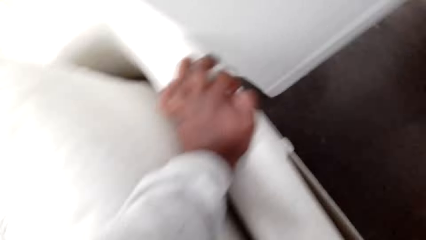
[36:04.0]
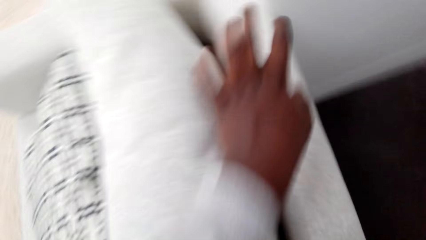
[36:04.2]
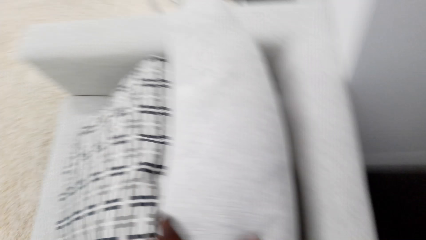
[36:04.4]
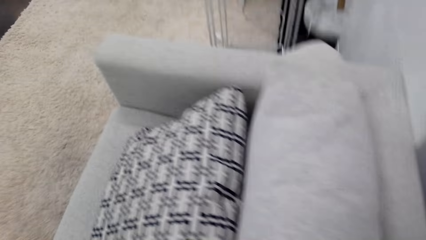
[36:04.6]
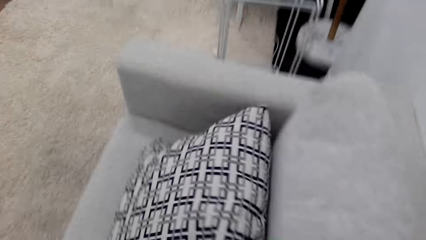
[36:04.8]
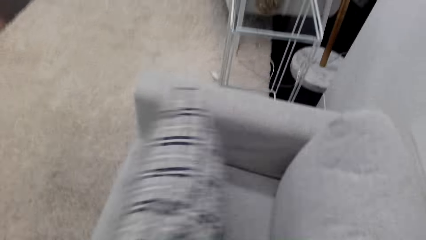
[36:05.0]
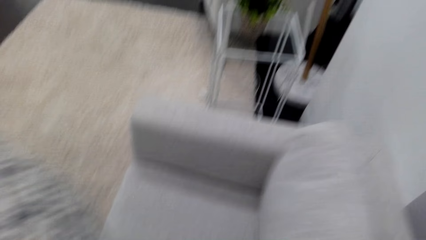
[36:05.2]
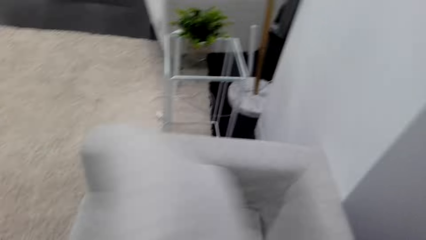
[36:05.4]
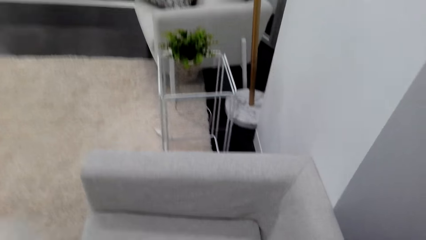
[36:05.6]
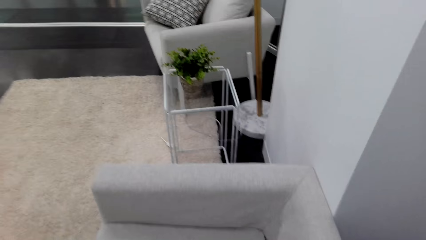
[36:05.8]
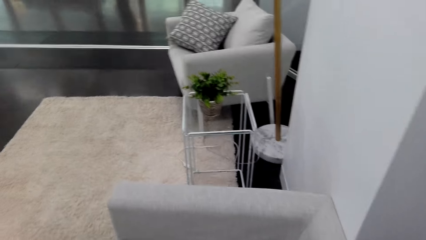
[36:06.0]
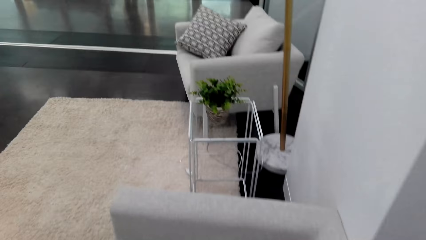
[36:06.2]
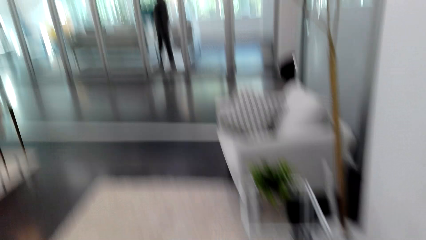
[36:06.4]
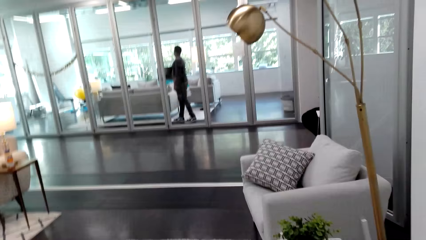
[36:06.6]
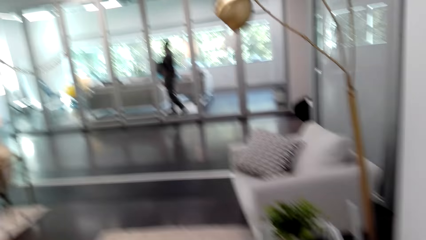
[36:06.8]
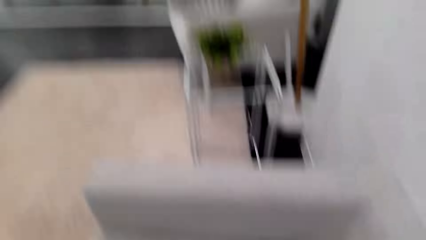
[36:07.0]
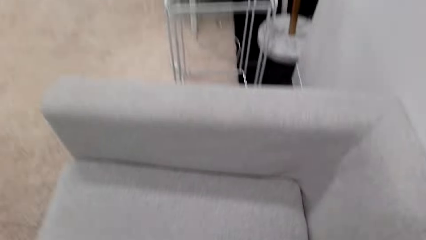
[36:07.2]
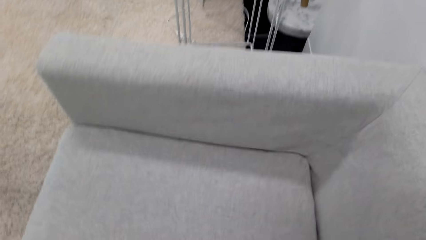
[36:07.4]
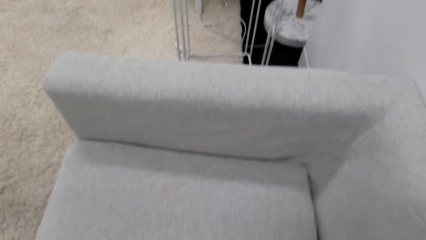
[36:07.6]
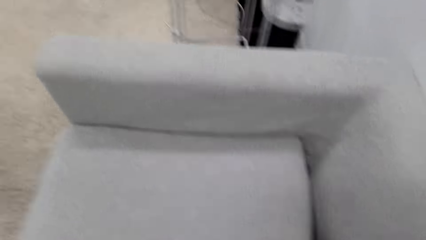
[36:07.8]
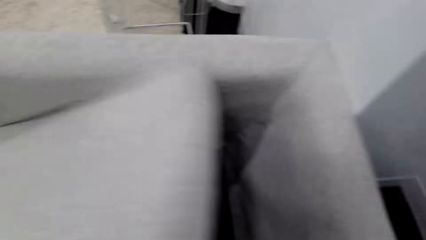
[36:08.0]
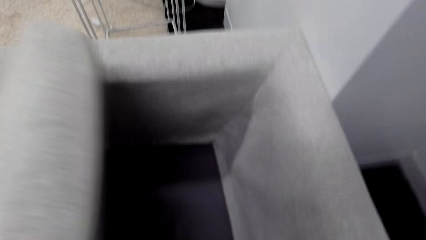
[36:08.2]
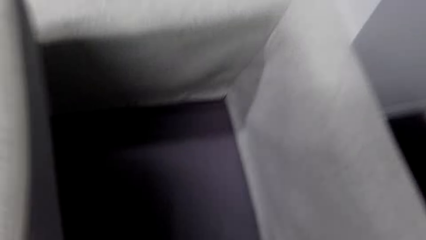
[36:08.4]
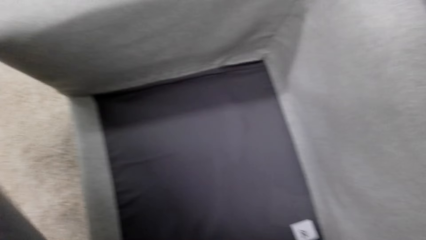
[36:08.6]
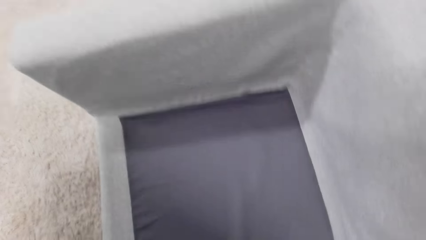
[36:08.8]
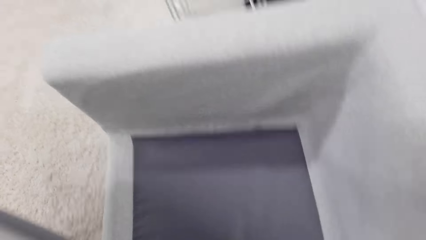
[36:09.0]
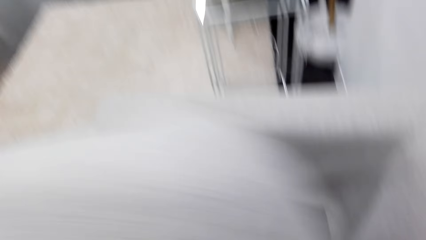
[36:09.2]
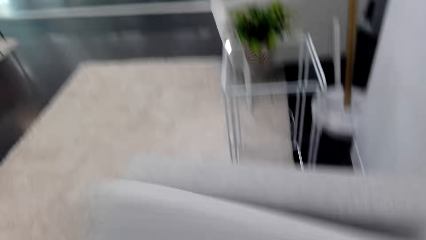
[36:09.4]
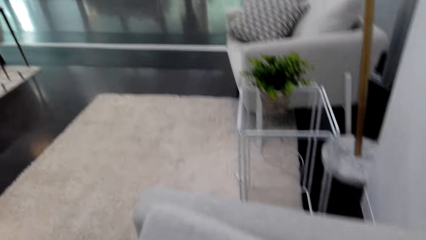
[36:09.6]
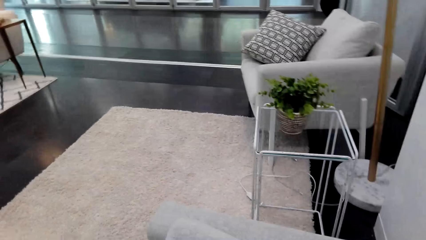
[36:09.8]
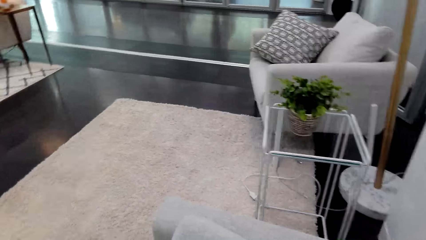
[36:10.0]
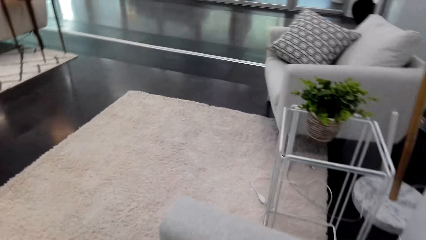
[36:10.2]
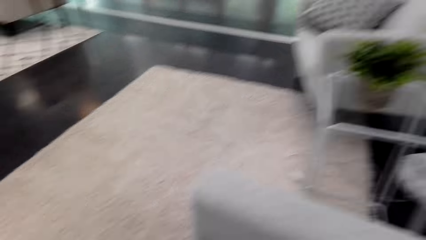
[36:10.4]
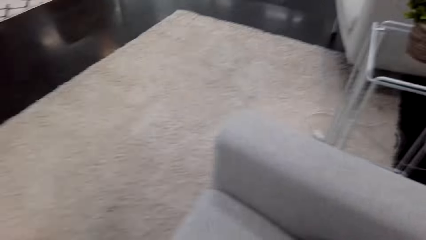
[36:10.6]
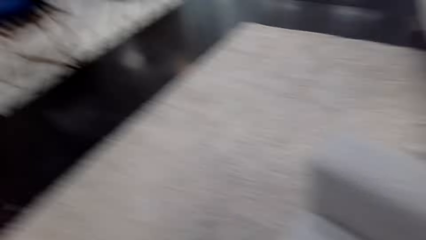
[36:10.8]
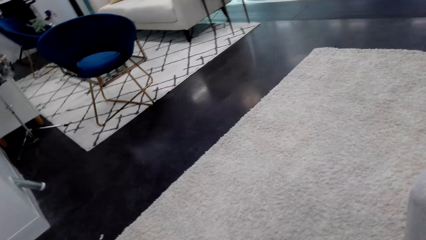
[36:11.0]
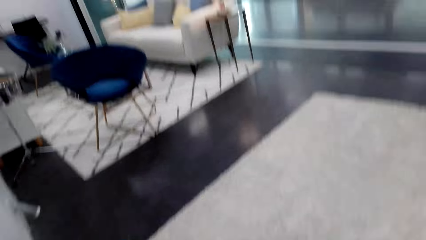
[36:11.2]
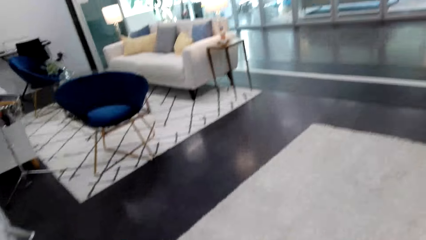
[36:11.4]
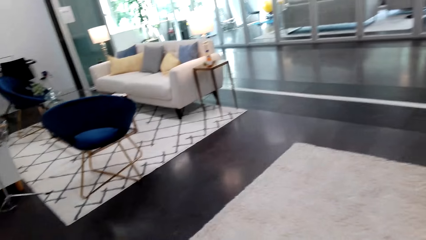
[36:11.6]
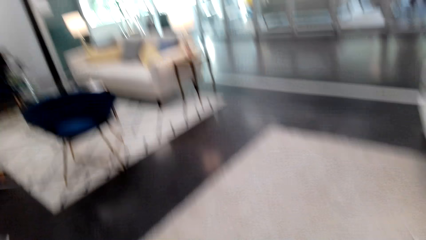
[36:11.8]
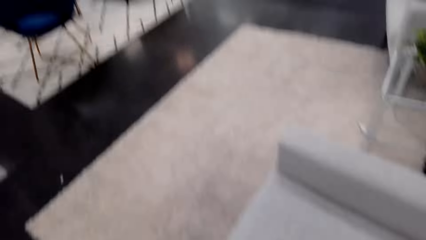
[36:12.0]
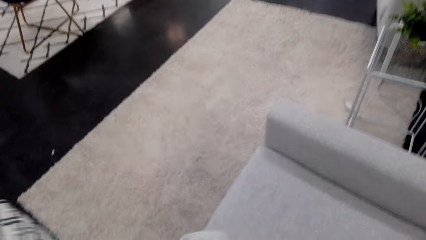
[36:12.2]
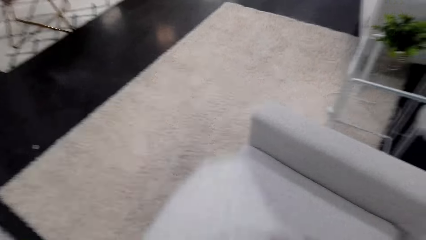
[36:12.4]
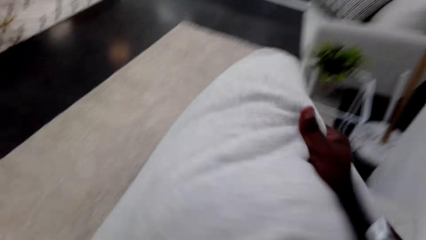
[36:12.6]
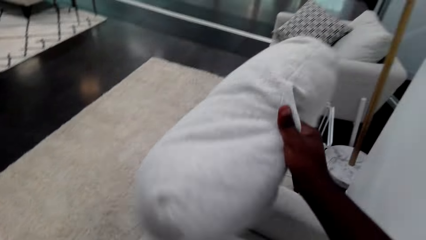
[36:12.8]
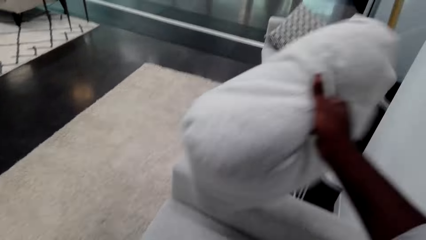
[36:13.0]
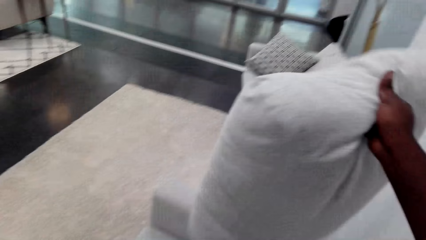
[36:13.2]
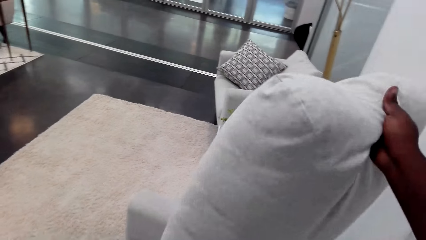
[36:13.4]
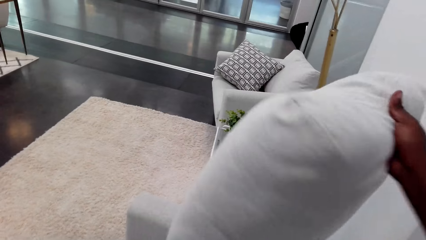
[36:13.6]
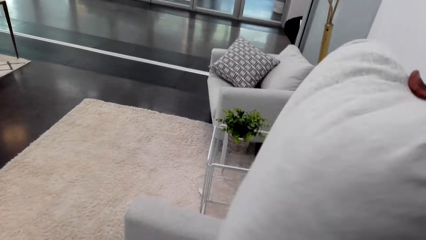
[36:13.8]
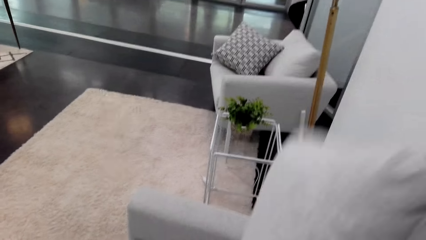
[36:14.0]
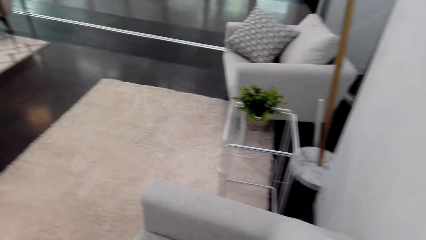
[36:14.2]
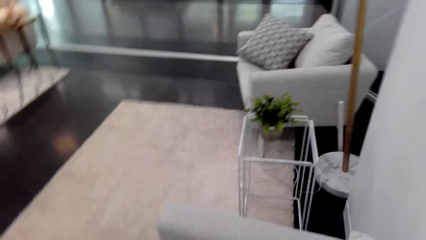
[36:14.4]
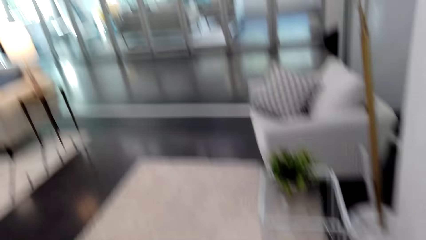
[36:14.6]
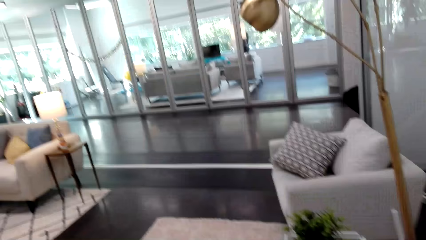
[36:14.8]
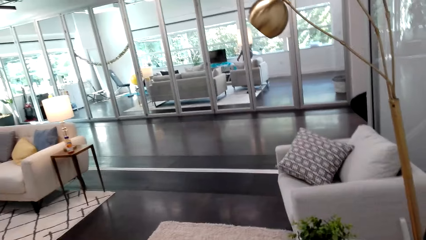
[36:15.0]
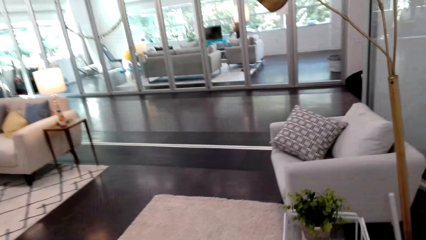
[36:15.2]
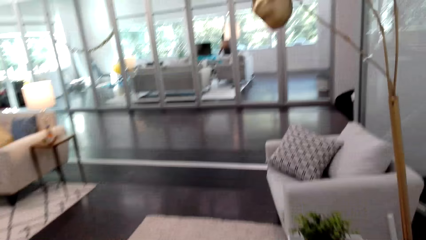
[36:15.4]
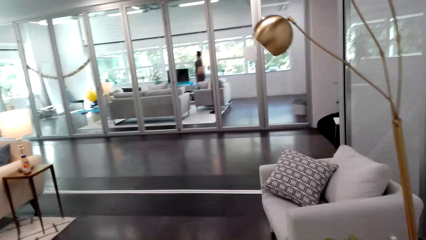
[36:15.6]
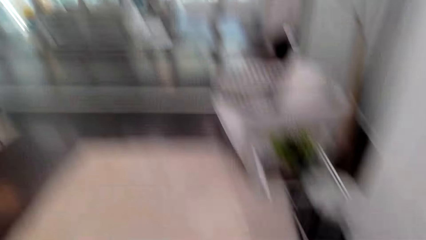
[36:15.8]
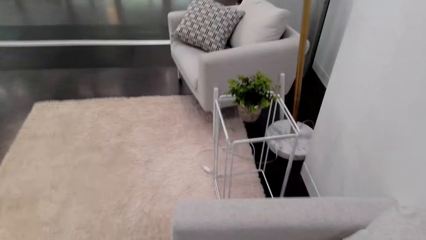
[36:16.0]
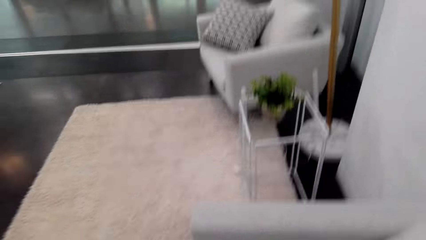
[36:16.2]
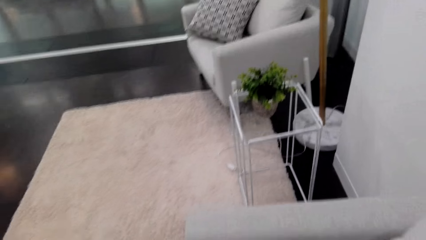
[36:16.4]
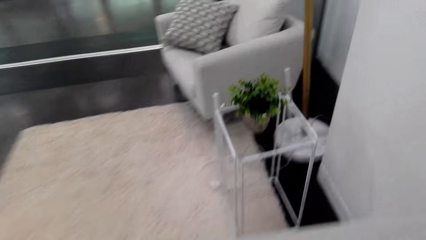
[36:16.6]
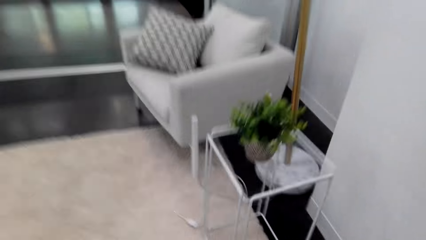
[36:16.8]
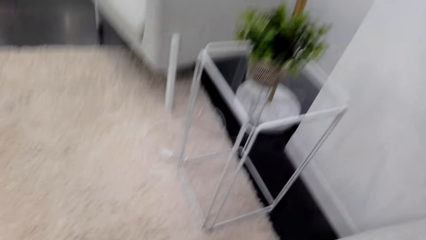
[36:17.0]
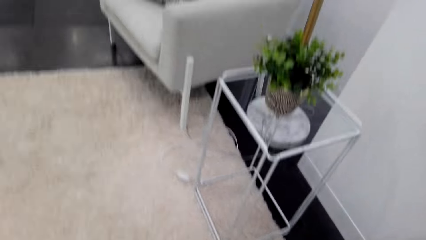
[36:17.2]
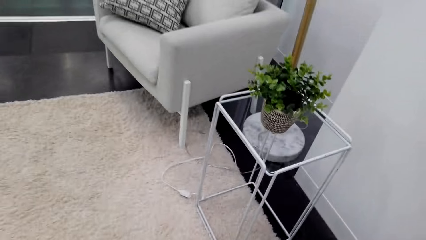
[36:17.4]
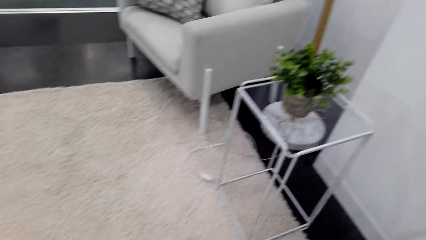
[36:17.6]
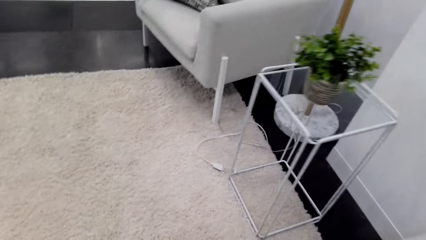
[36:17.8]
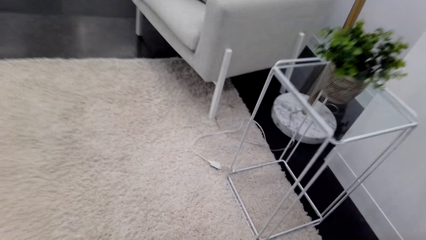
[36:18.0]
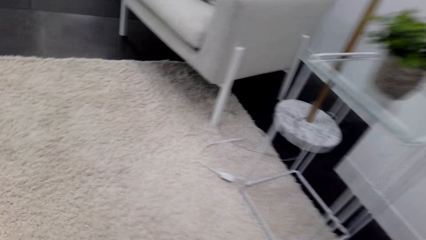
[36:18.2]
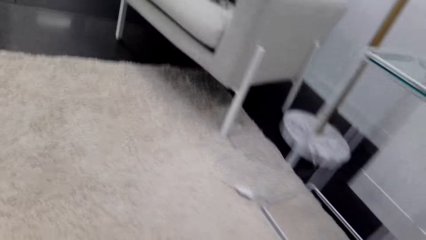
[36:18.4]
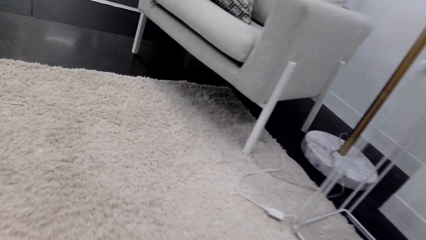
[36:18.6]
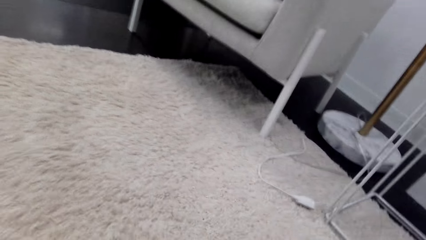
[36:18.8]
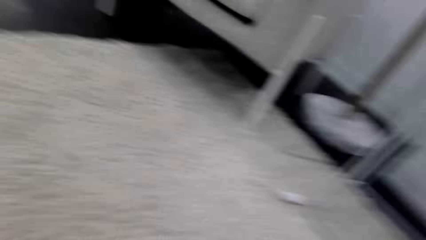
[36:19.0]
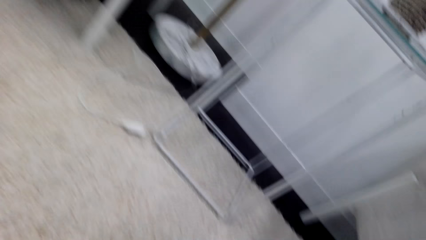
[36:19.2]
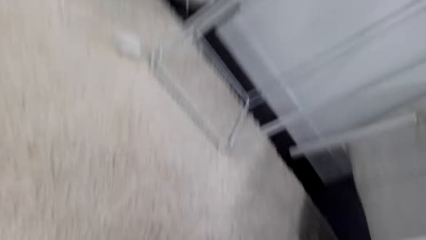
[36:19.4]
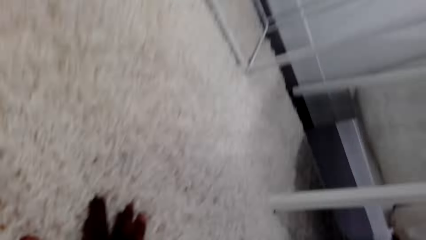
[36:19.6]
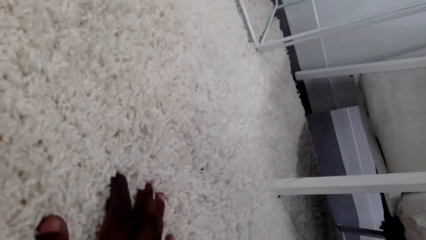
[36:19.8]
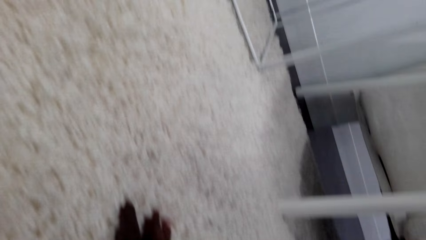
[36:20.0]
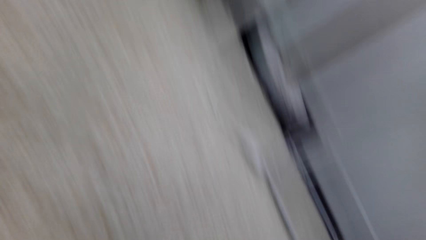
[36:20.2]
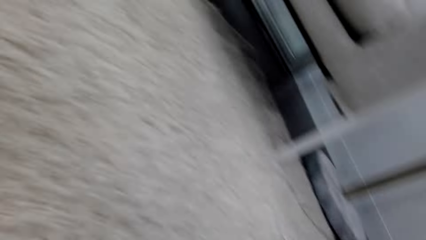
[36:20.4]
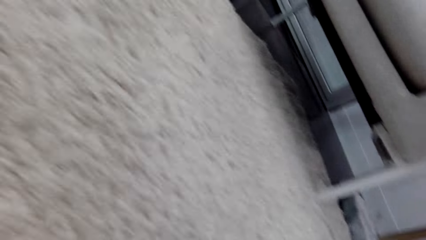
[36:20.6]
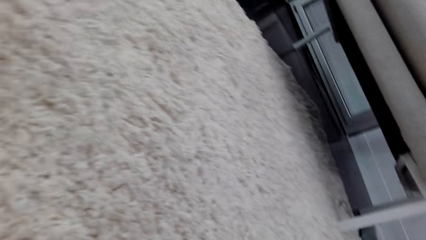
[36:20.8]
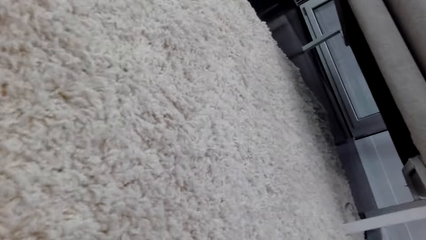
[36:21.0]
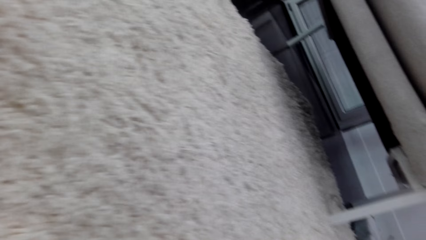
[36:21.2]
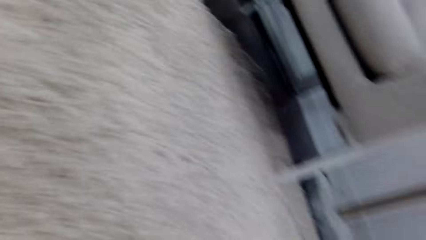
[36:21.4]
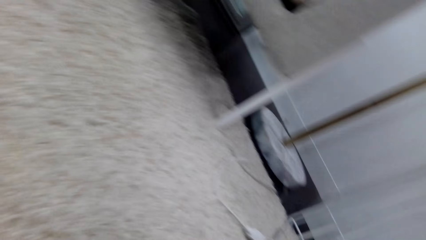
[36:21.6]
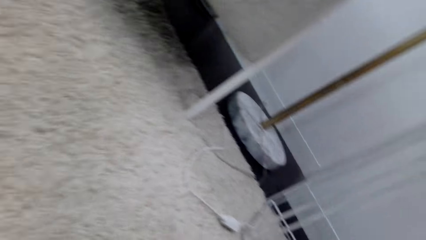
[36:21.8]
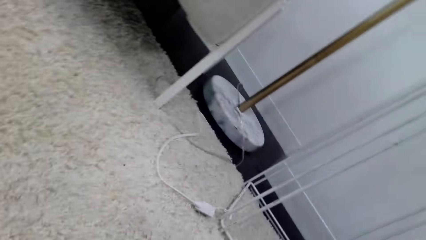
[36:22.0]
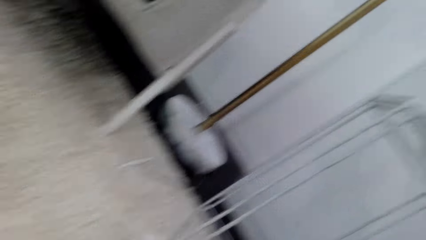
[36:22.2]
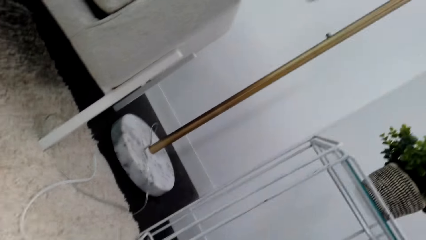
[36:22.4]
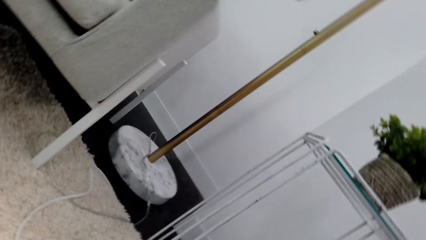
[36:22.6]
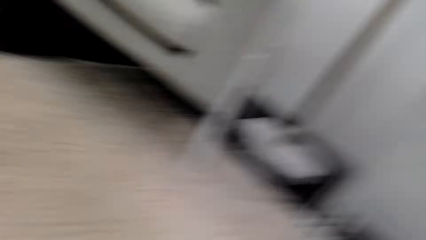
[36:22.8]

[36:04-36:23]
The camera wearer picks up the cushions. They return the cushions. They look around. They look under the chair.
